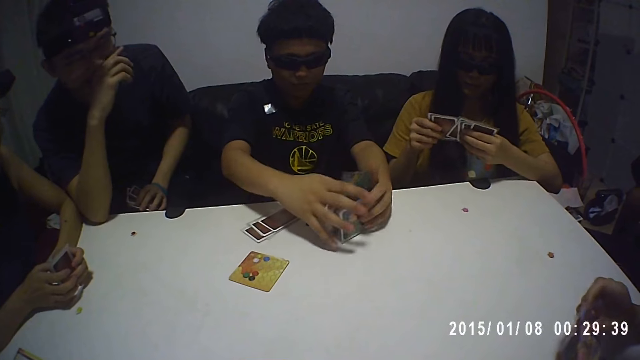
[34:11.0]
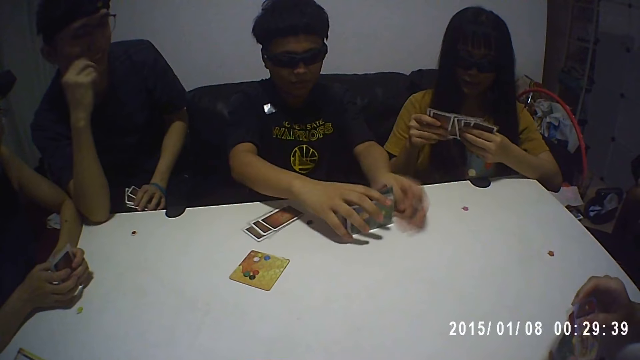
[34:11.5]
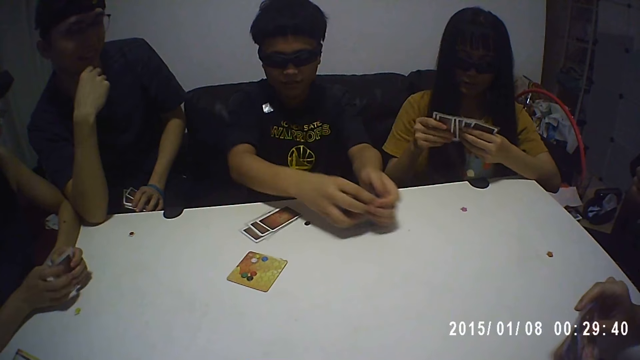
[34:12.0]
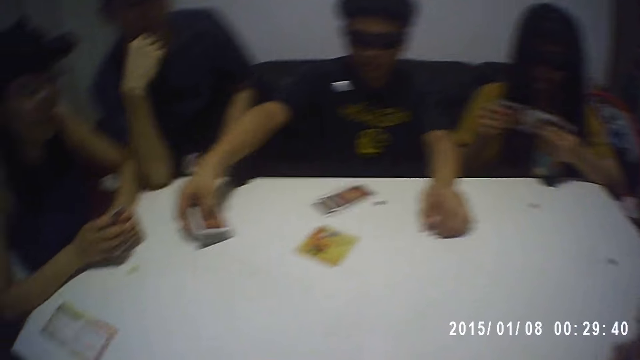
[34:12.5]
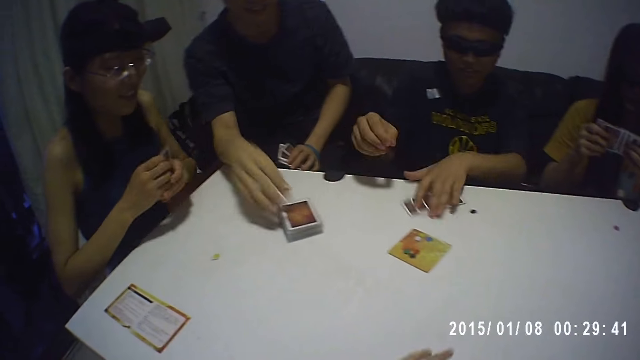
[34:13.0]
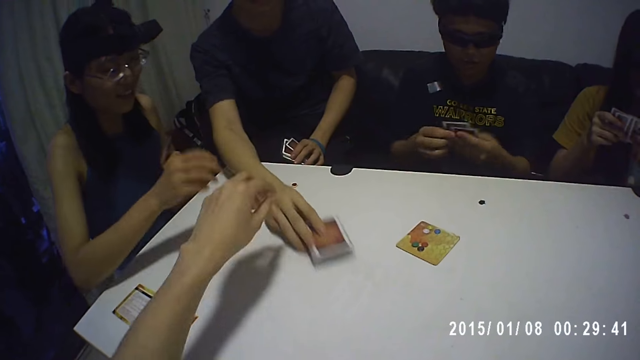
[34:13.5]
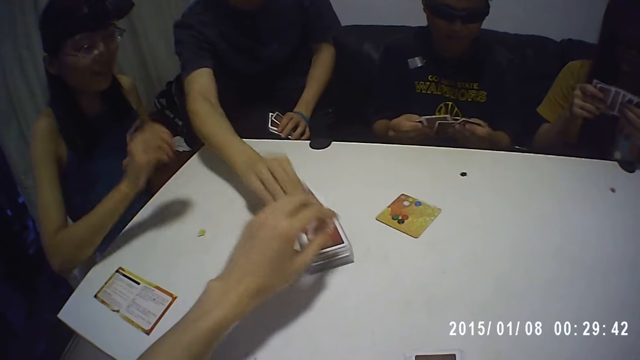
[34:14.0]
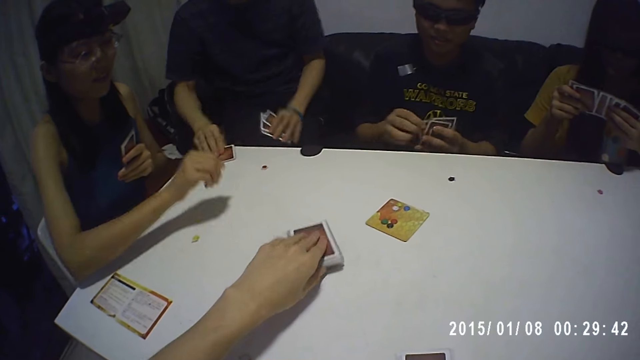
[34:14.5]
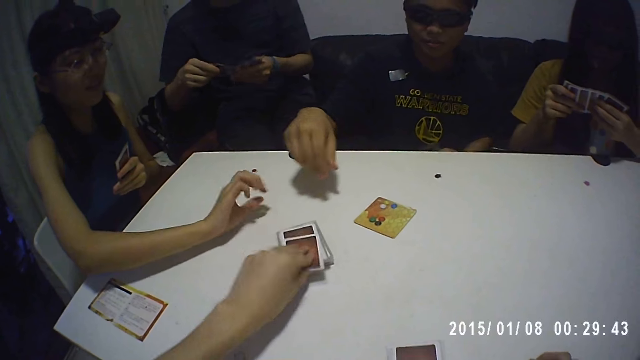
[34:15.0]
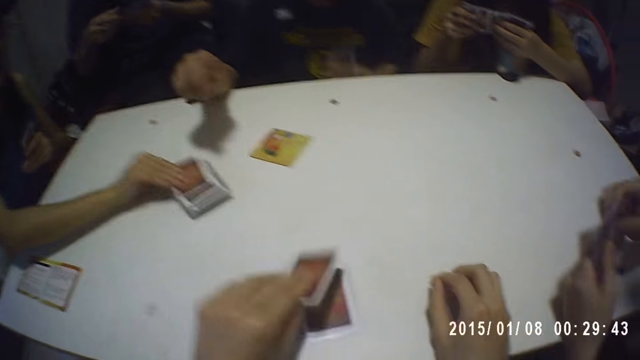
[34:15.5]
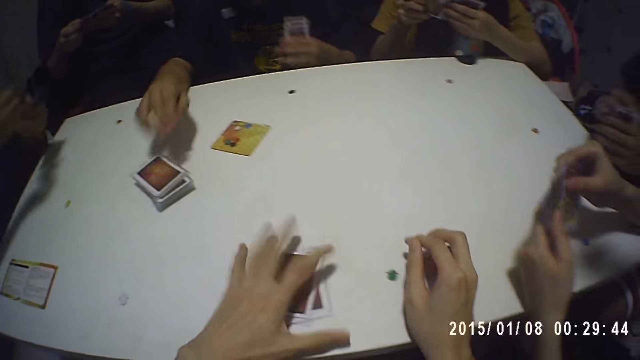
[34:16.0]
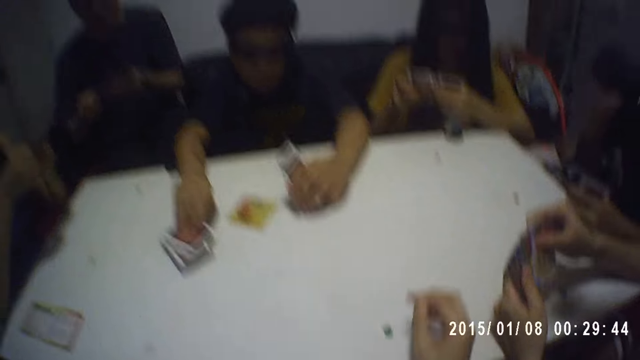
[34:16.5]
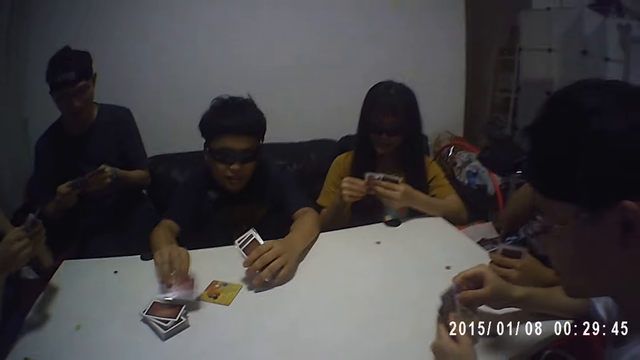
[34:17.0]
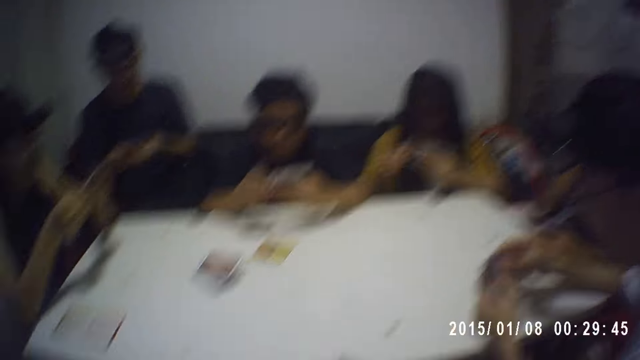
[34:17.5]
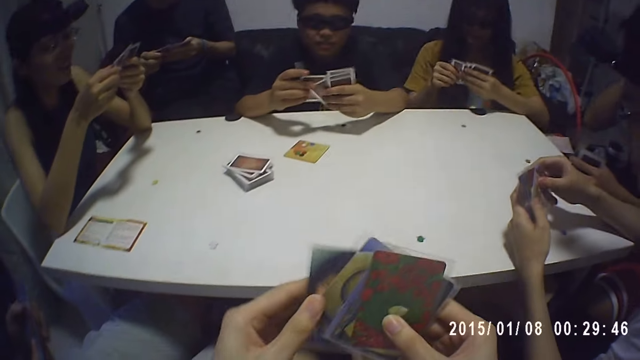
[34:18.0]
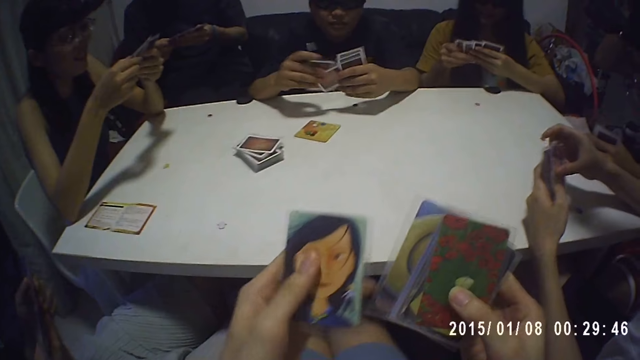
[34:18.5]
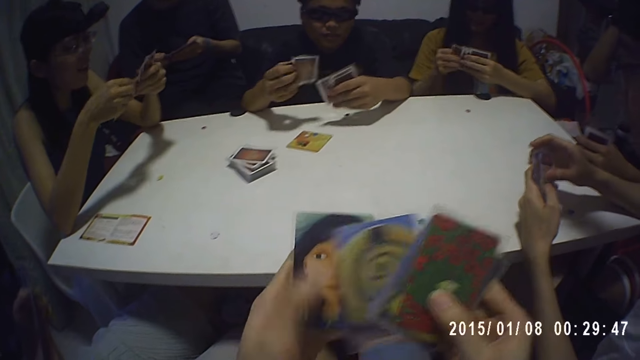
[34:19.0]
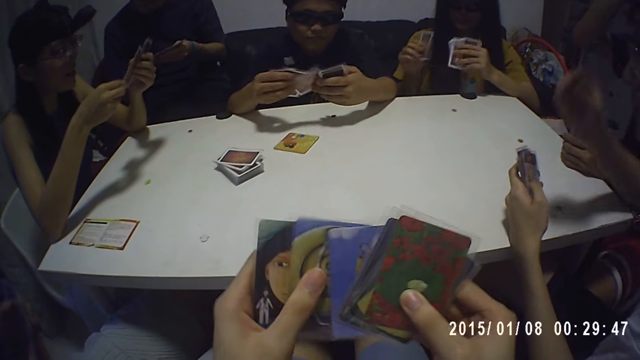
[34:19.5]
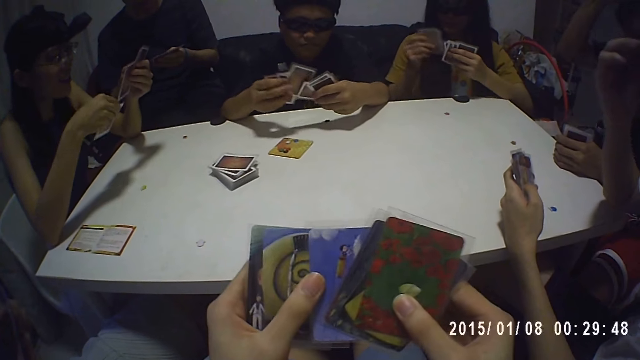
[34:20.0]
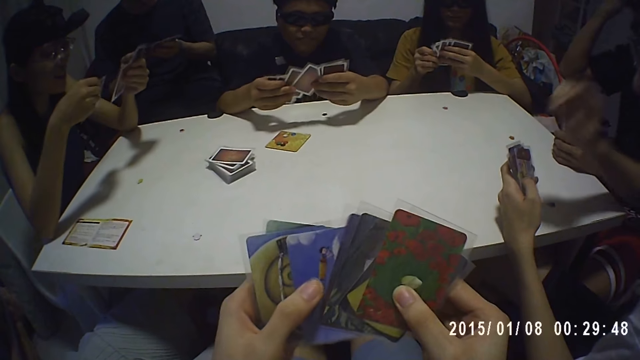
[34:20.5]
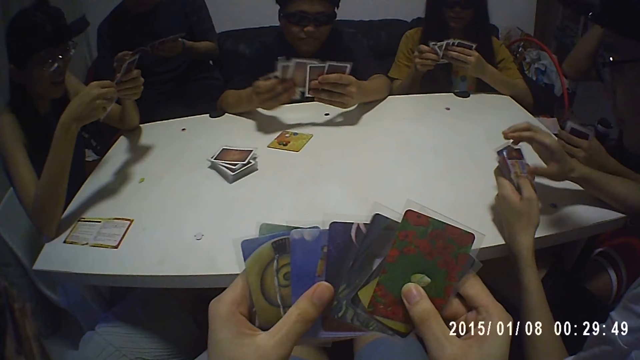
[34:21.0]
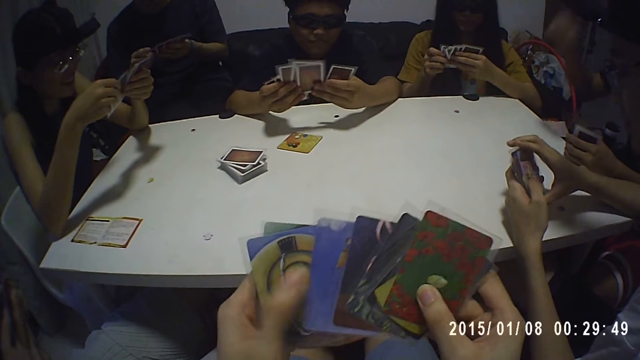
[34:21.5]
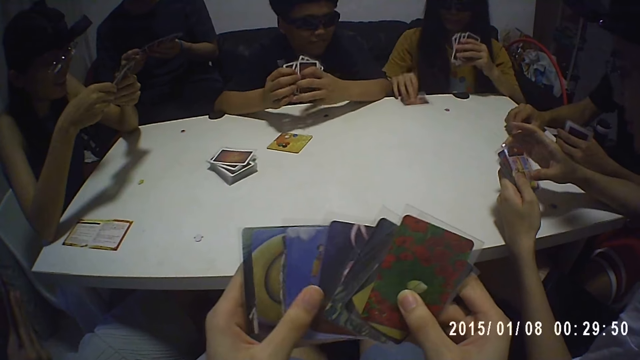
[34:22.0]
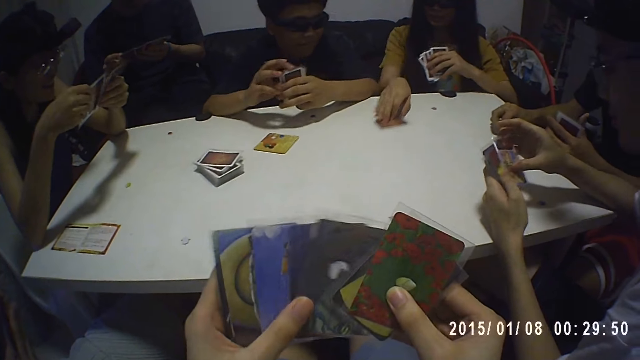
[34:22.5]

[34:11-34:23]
The man drops the cards on the table and picks cards from the table with his left hand. Another man picks a piece of card from the table with his right hand. The camera wearer picks a piece of card from the table with his left hand. Another woman picks a piece of card from the table with her right hand. The camera wearer packs cards from the table with his left hand. The first man picks a card from the table with his right hand. The camera wearer plays a card game with the first man, a third woman, the second woman, the other man, the first woman and two more men. He arranges cards in his hands.

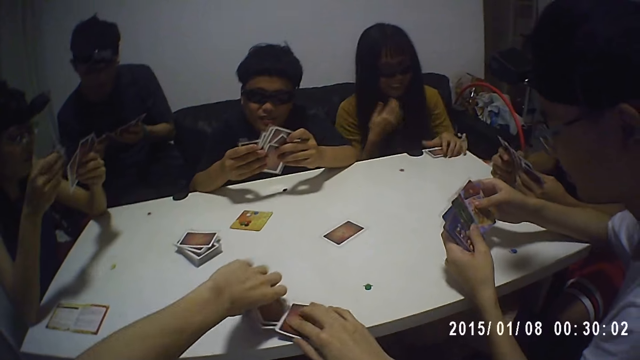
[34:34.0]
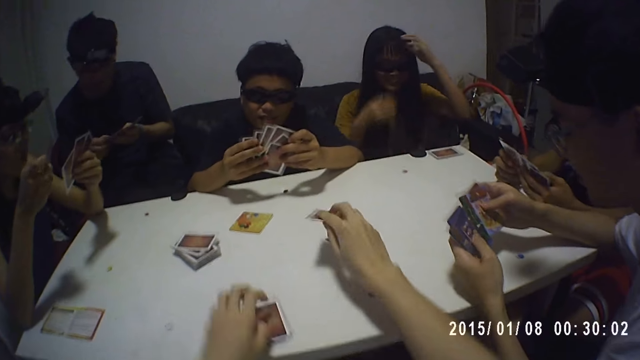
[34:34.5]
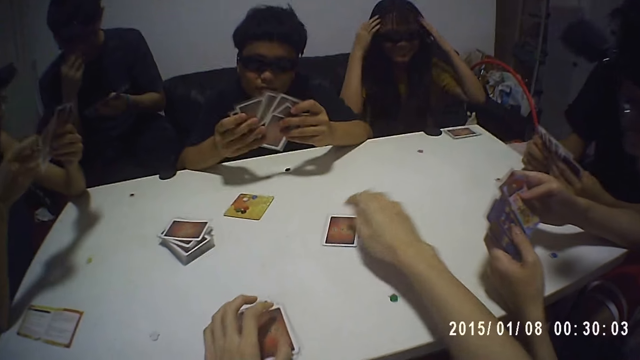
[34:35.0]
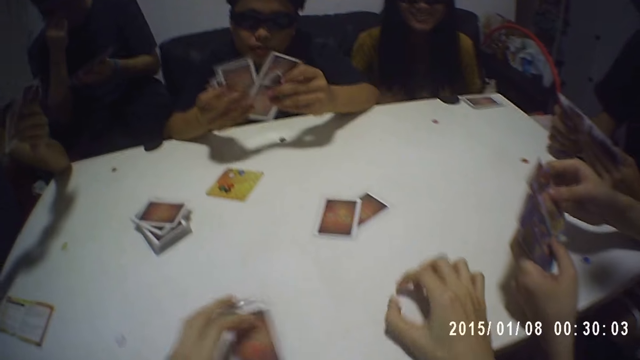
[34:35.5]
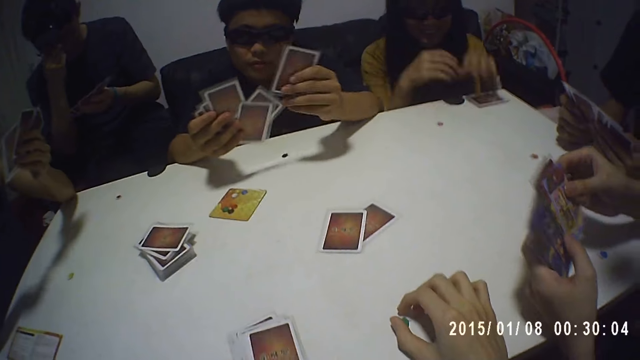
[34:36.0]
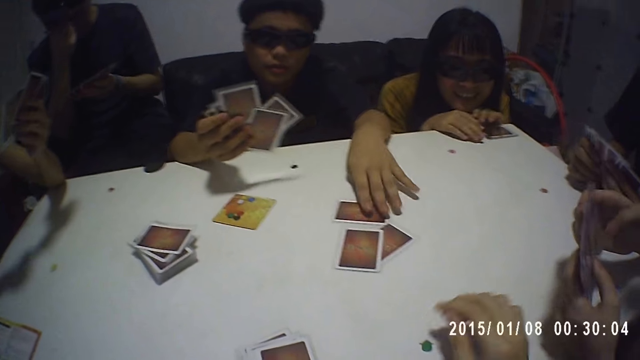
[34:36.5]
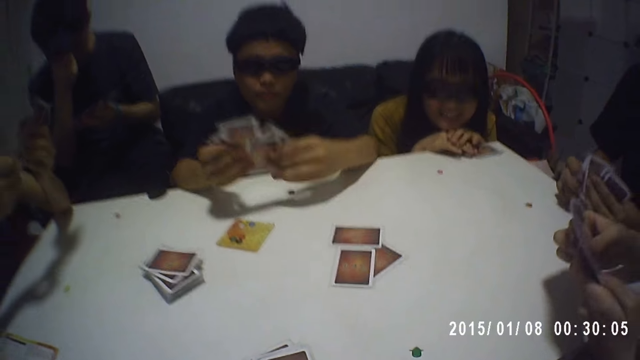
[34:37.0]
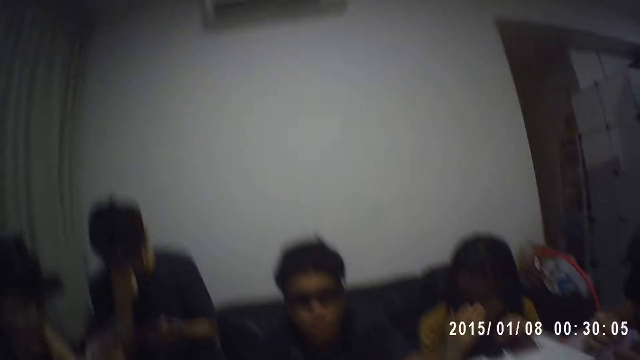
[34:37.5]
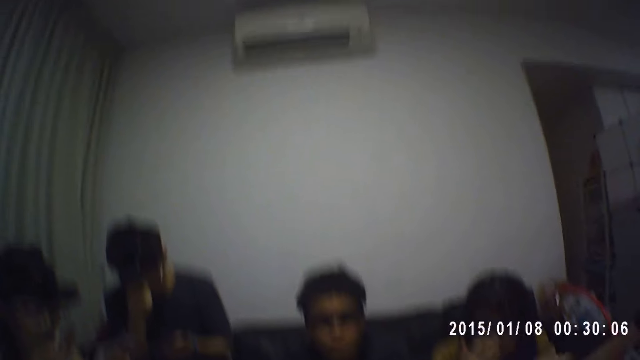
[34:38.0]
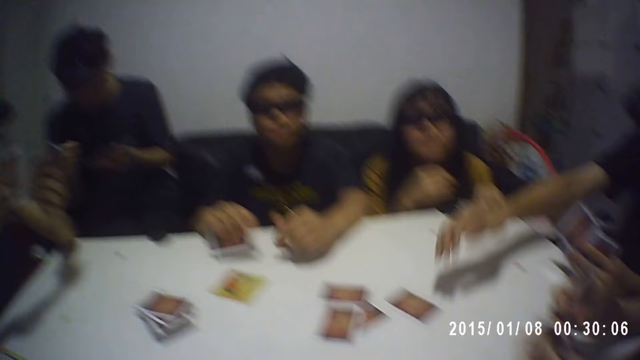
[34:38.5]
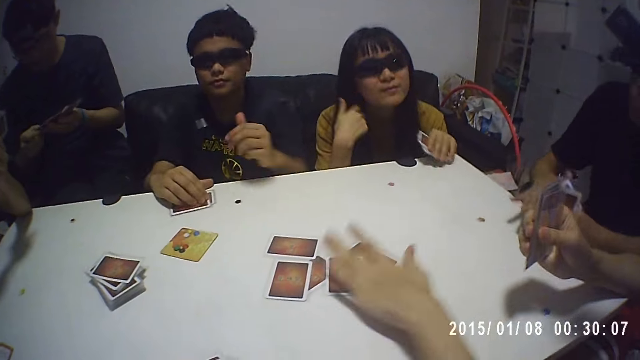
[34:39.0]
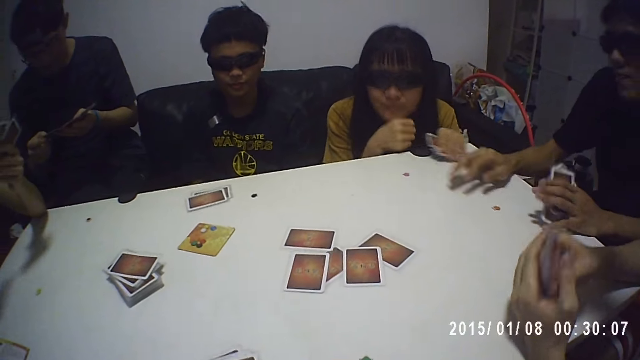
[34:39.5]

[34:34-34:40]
The camera wearer puts the cards on the table with both his hands.

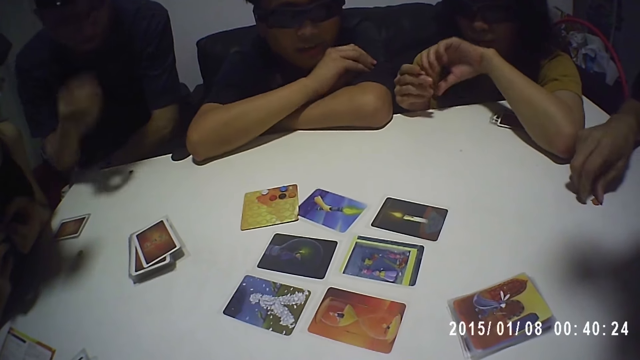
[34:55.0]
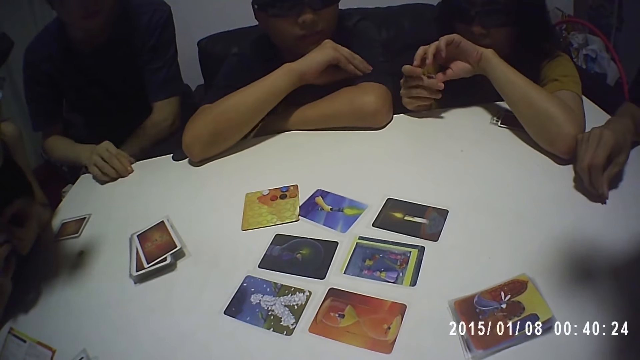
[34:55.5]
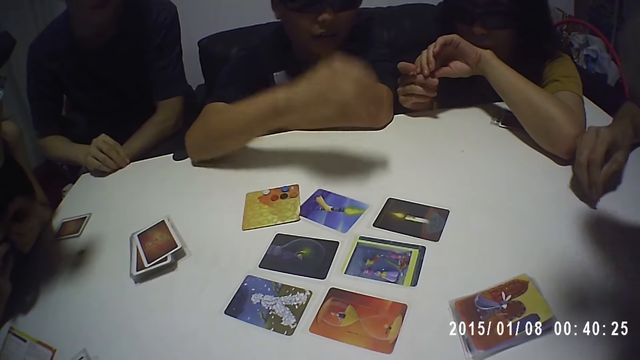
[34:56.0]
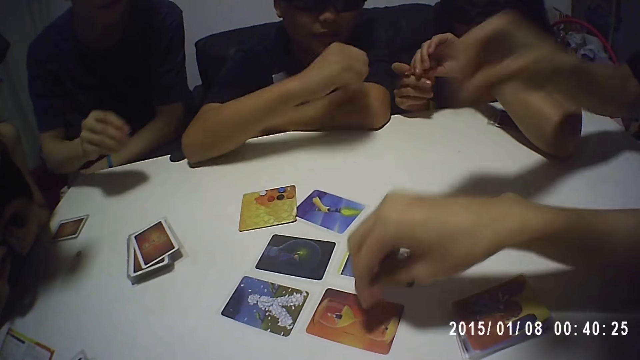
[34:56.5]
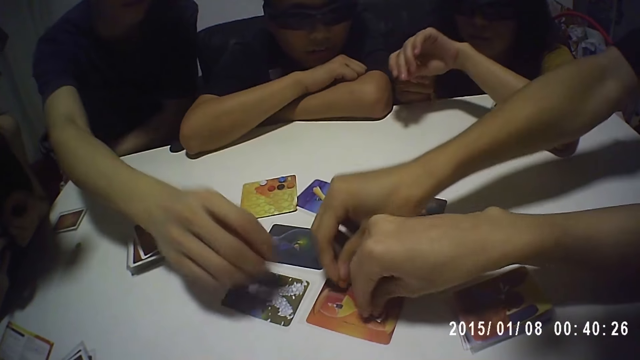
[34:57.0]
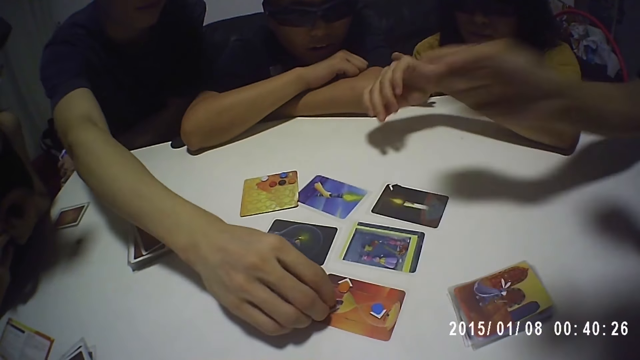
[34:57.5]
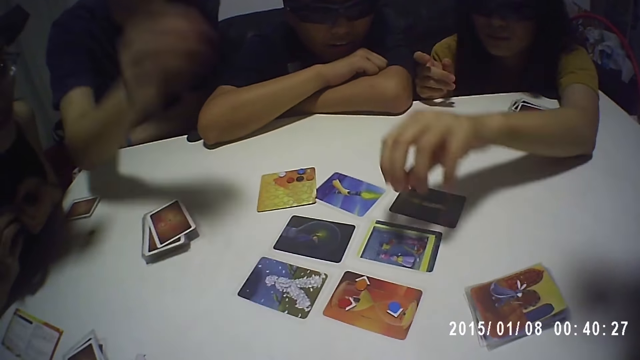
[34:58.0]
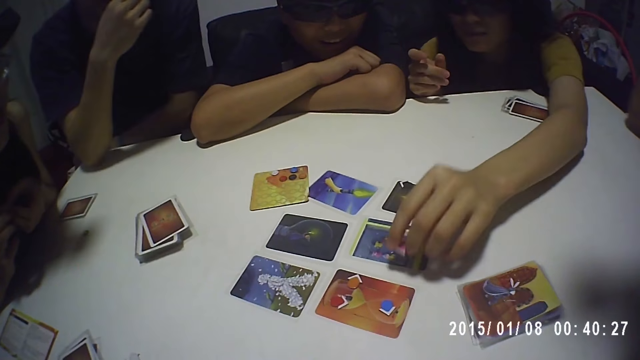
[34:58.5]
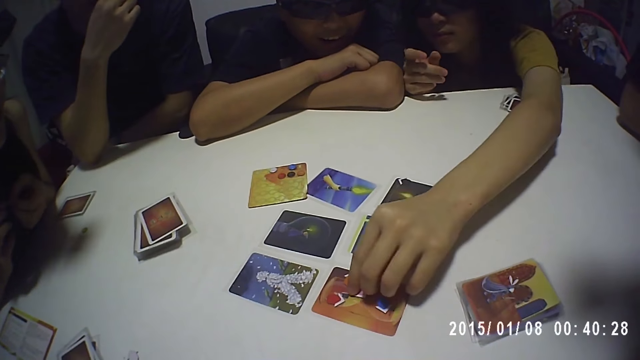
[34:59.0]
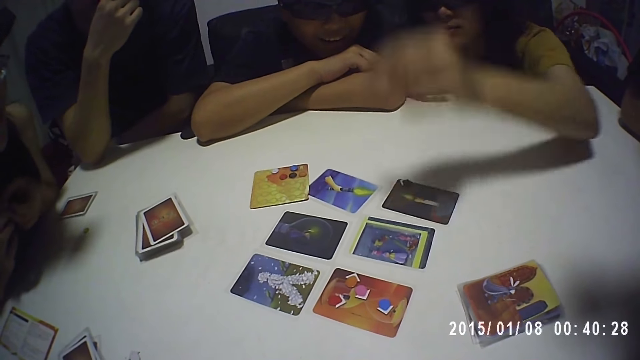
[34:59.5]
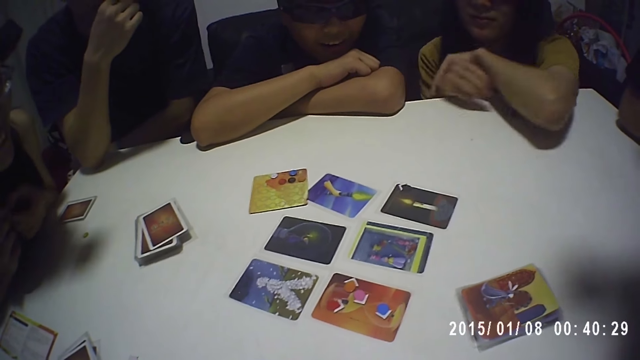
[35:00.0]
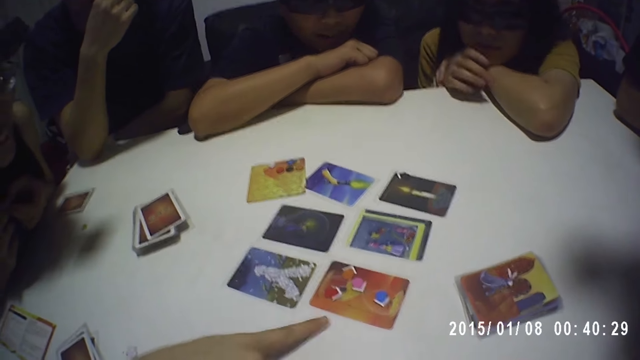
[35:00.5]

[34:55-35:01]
The camera wearer, a man, the women and the other men drop a die each on the table.
